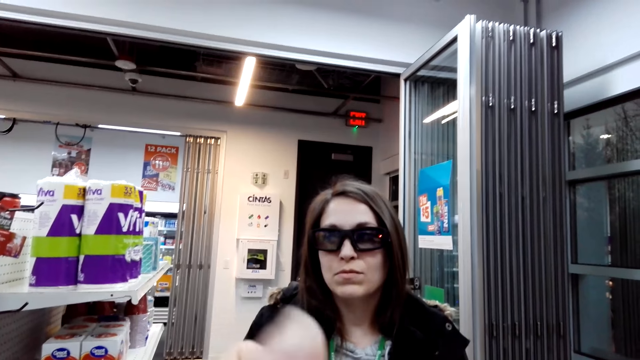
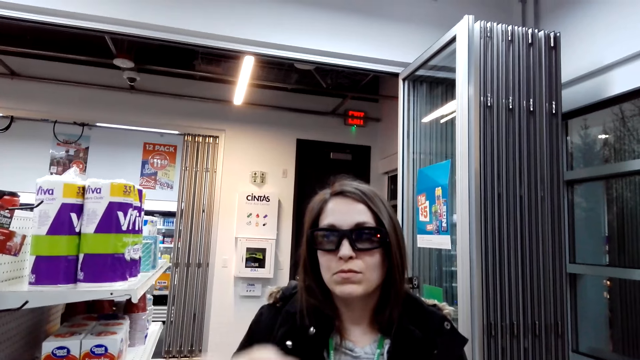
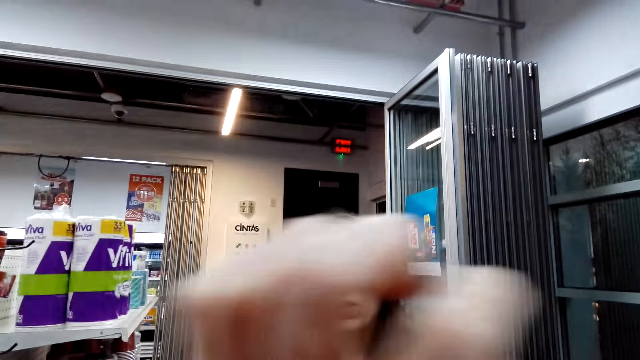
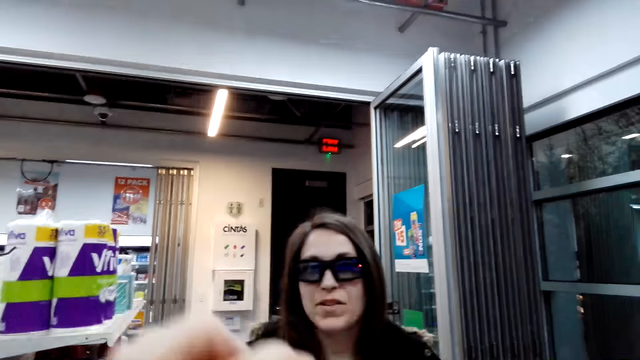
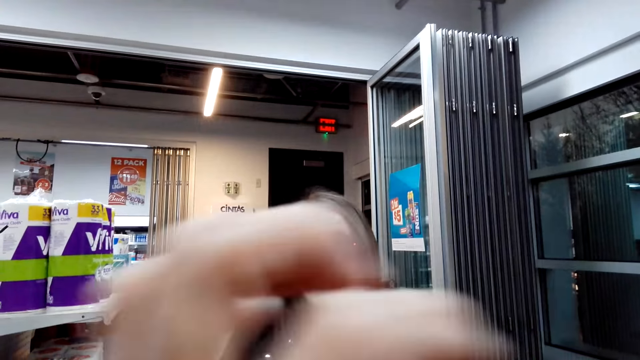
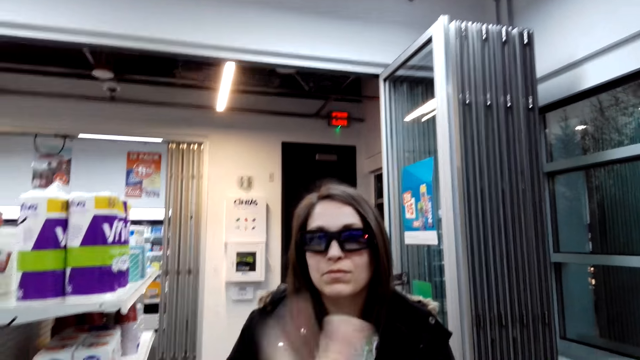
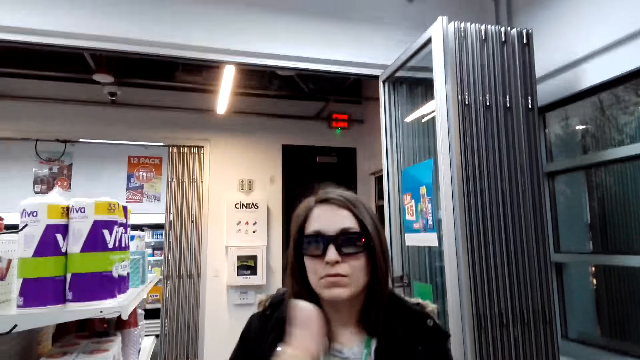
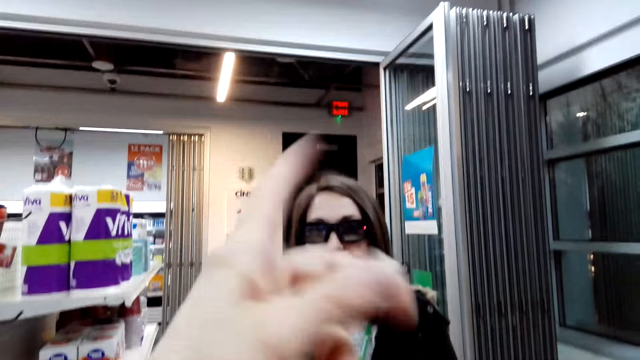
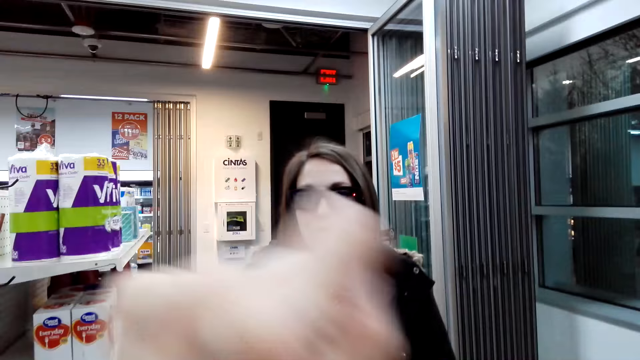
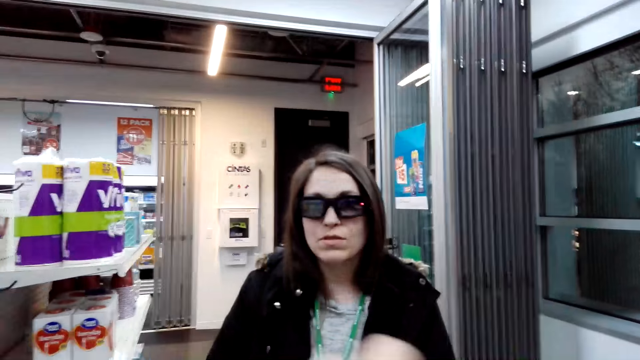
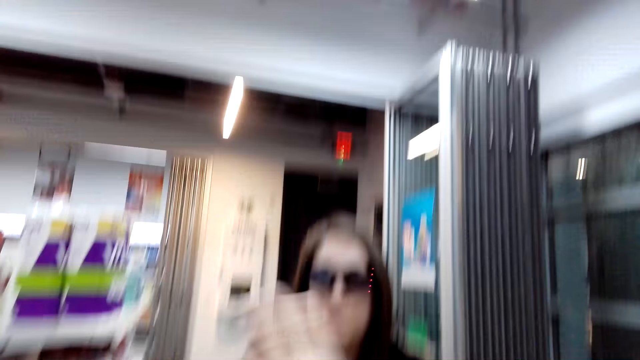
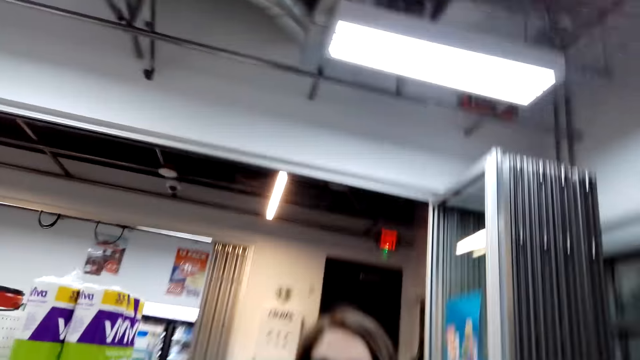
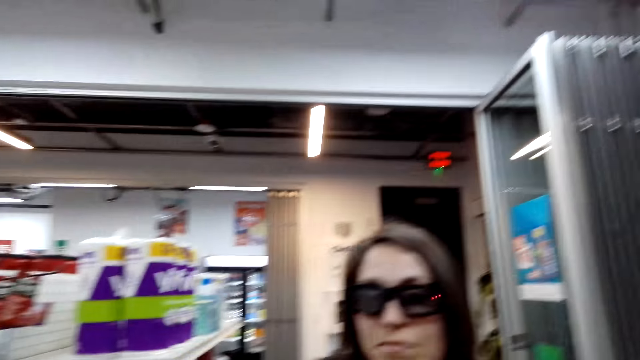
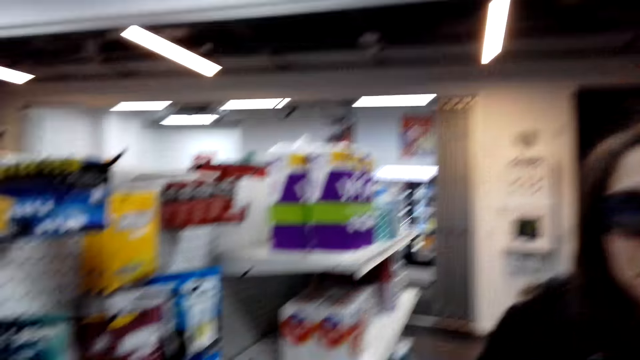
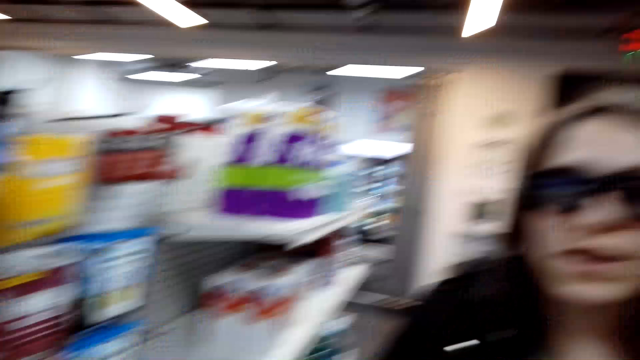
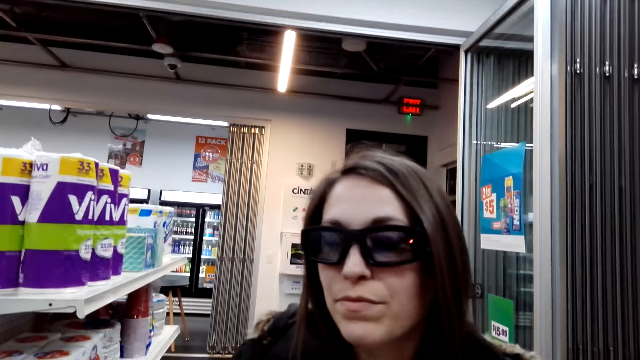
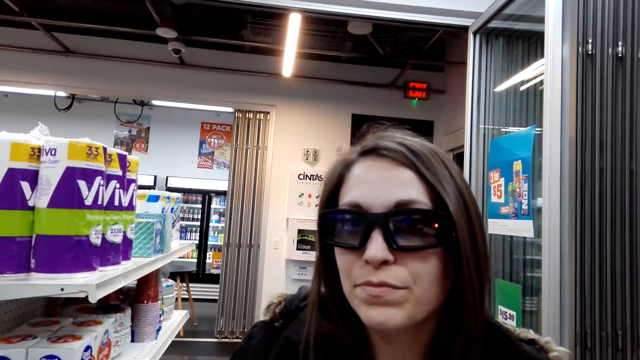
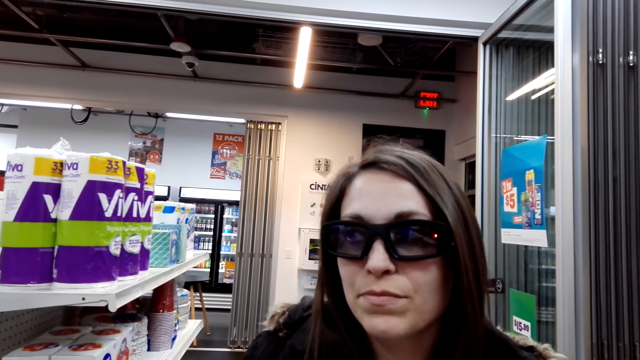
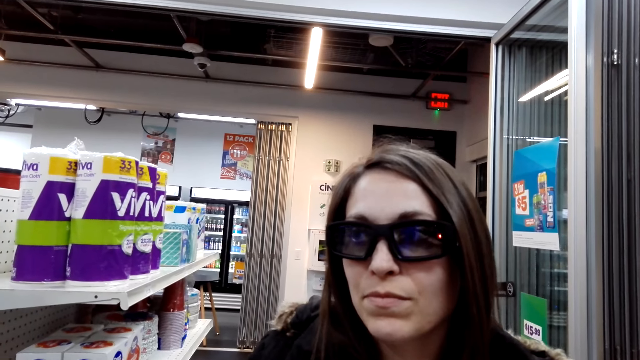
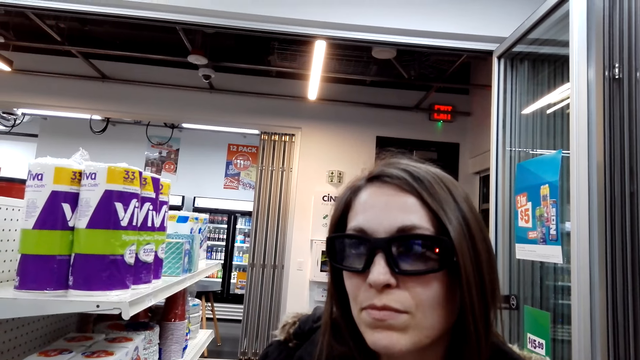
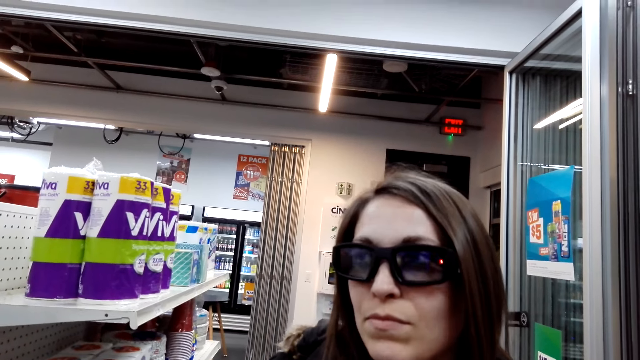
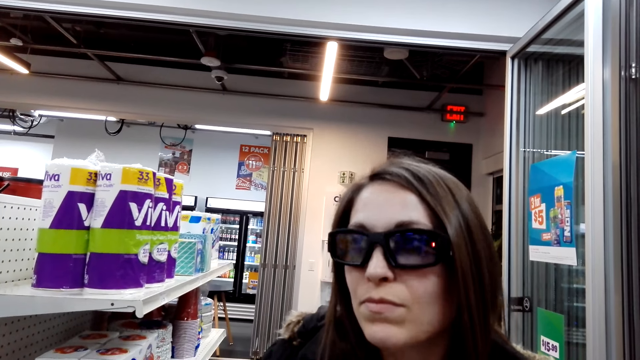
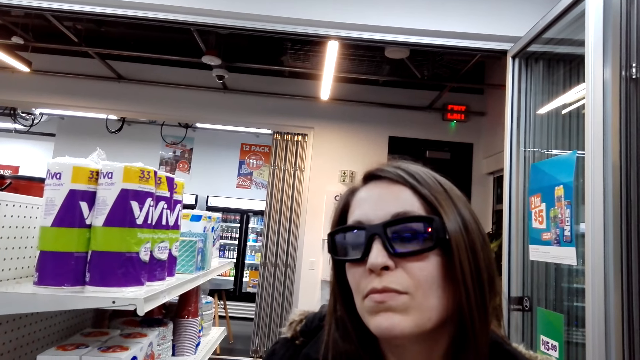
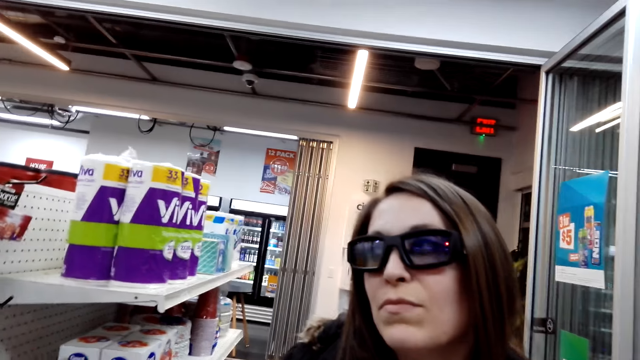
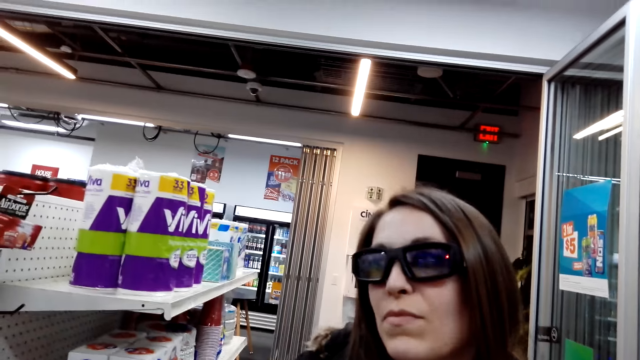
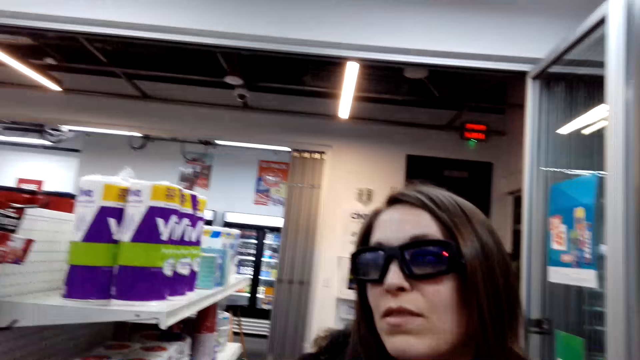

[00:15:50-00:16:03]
A woman talks in the store. The woman nods her head.

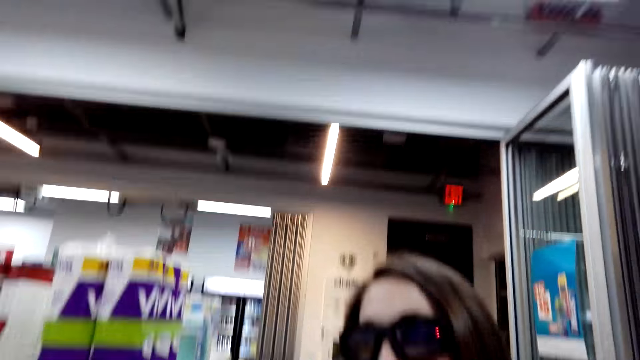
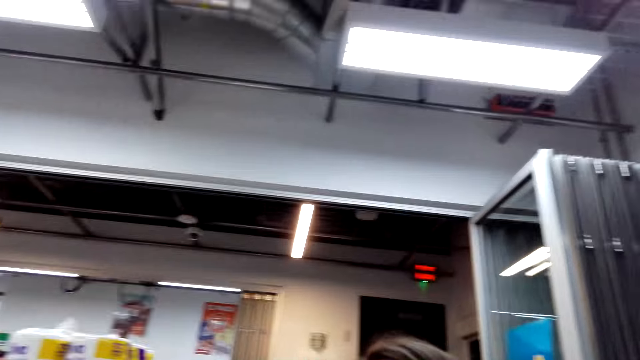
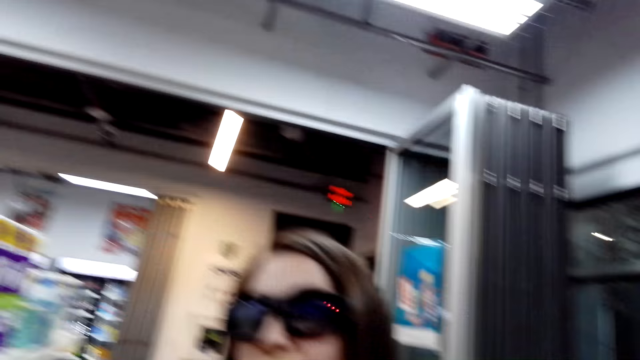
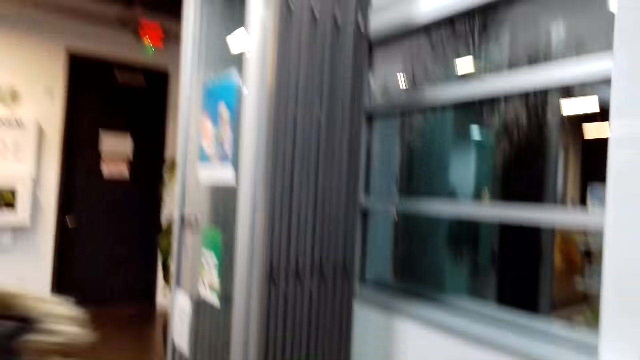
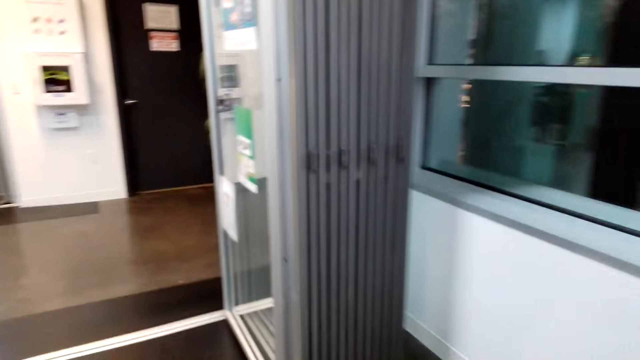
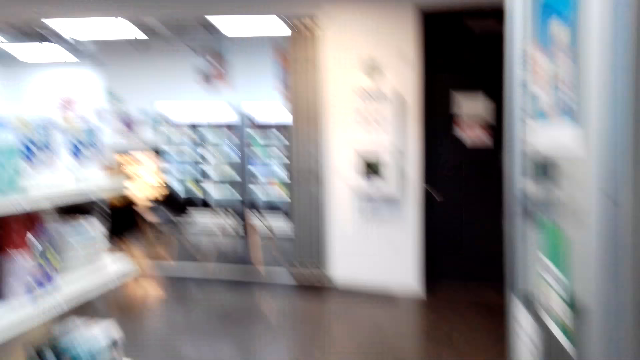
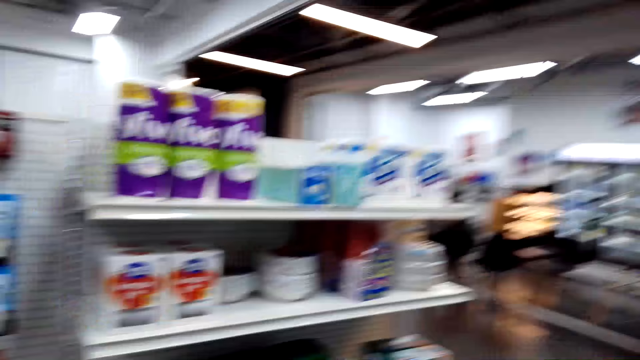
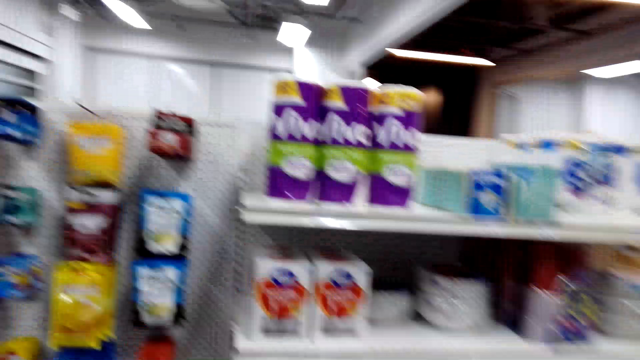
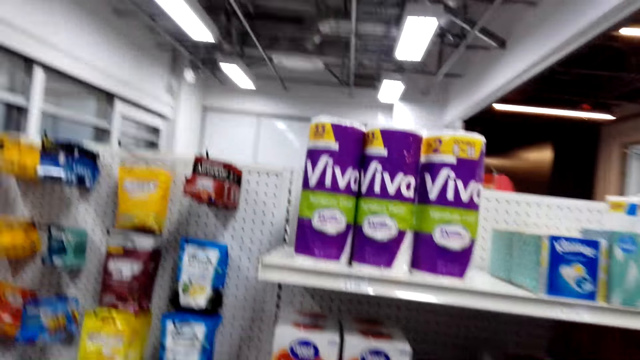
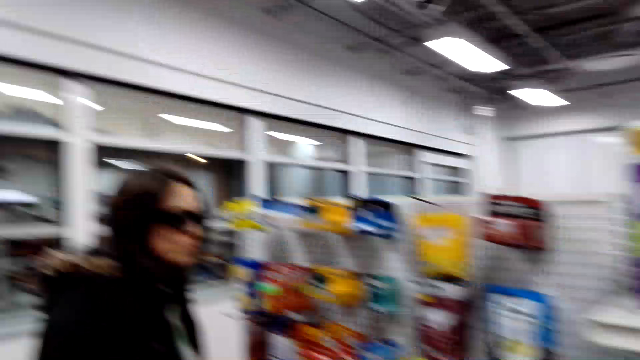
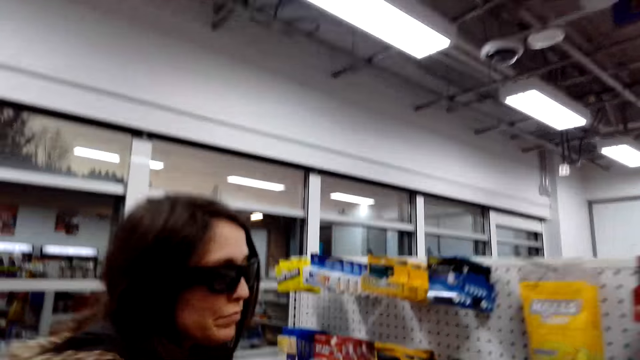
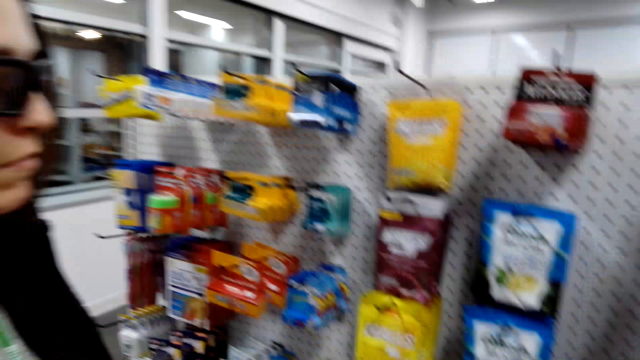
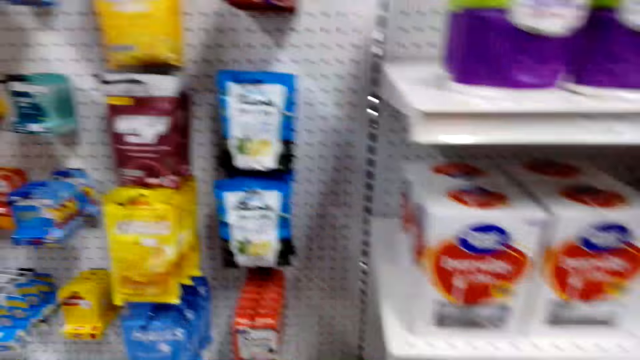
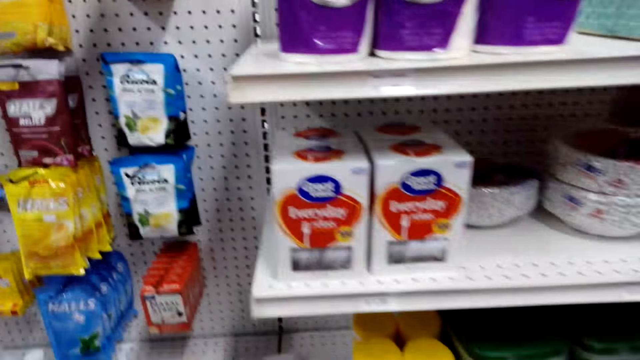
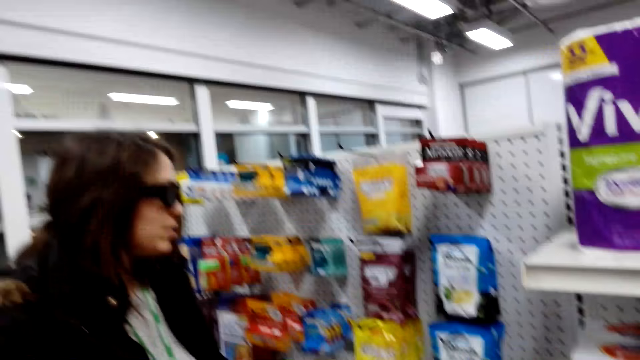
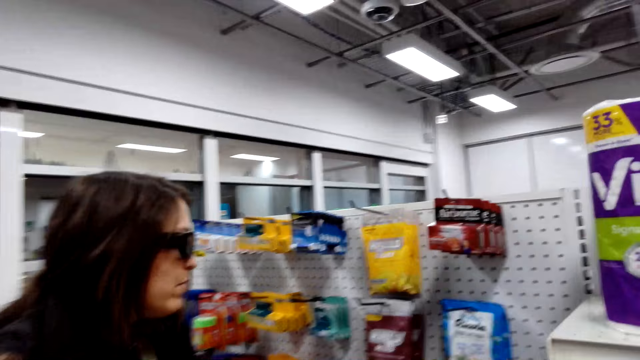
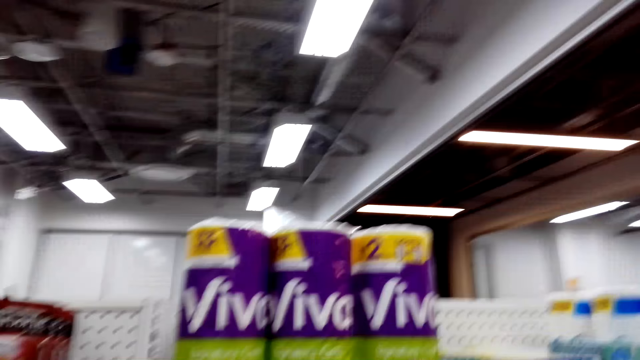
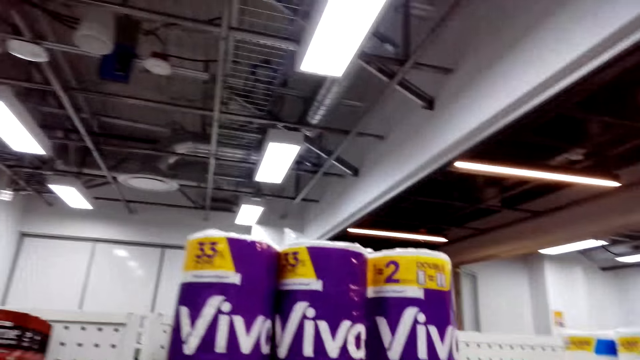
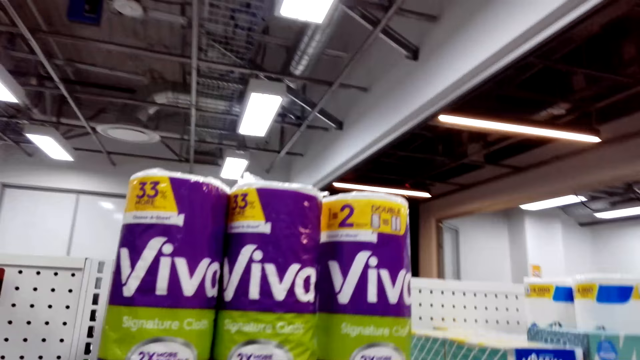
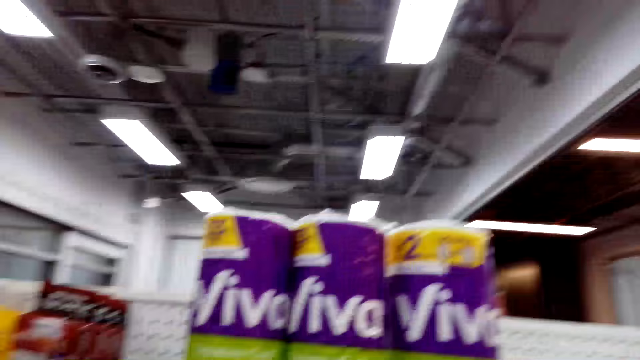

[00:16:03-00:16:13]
The camera wearer walks in the store. They look around the store.
